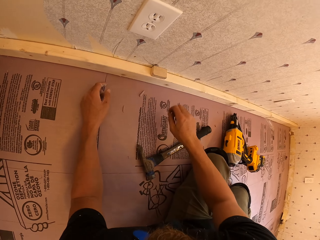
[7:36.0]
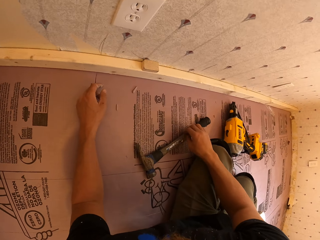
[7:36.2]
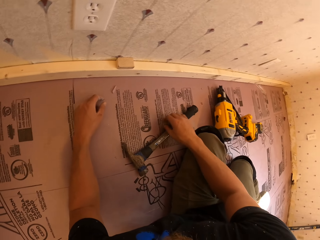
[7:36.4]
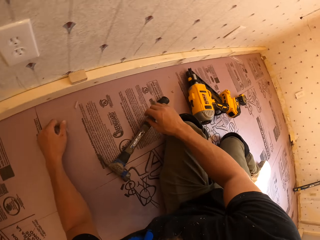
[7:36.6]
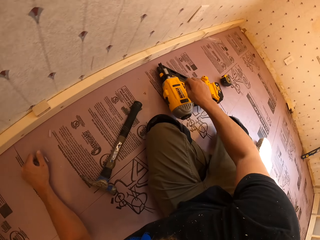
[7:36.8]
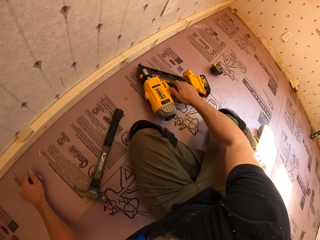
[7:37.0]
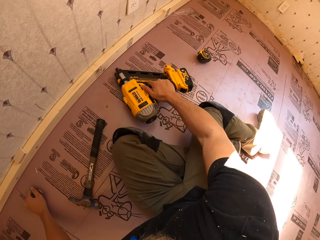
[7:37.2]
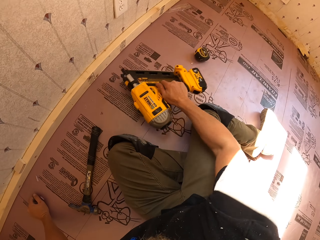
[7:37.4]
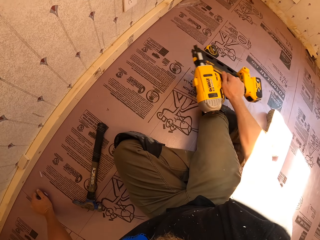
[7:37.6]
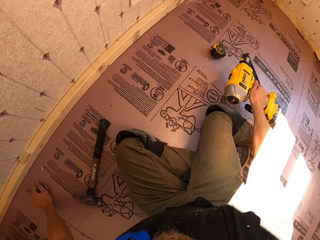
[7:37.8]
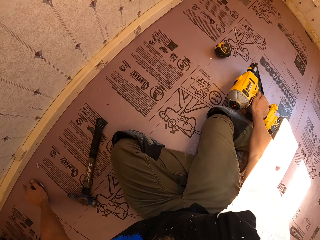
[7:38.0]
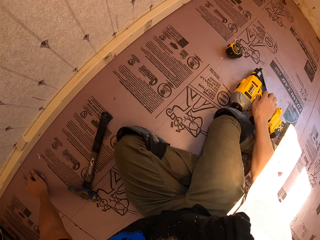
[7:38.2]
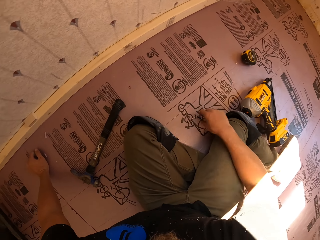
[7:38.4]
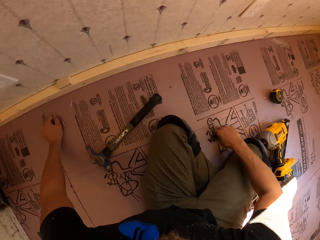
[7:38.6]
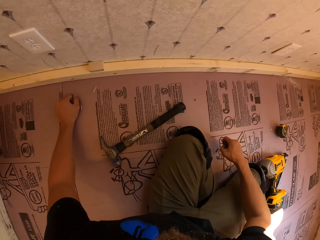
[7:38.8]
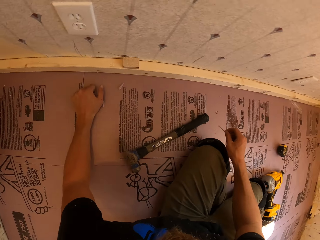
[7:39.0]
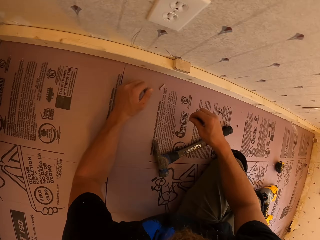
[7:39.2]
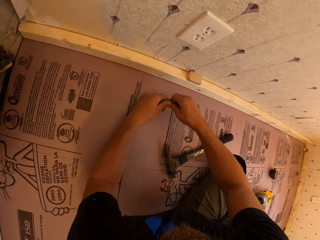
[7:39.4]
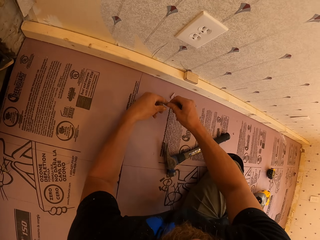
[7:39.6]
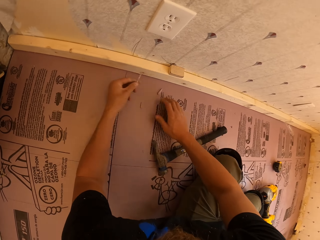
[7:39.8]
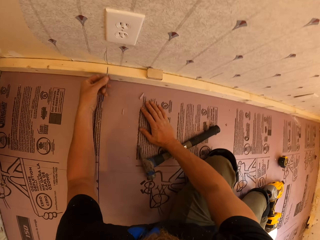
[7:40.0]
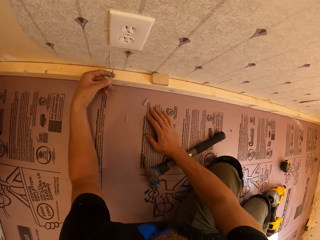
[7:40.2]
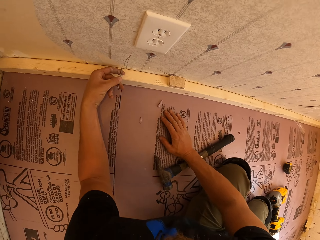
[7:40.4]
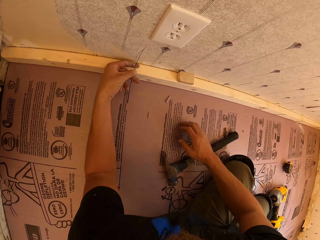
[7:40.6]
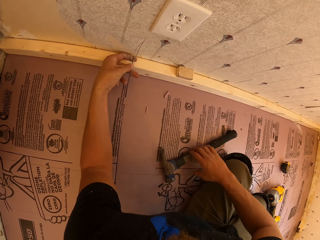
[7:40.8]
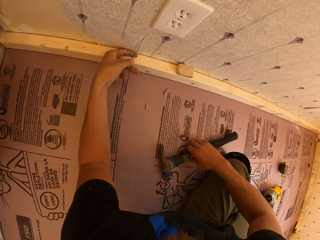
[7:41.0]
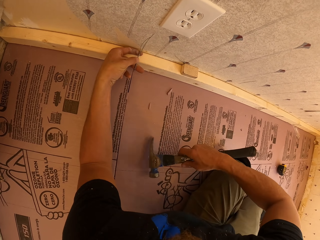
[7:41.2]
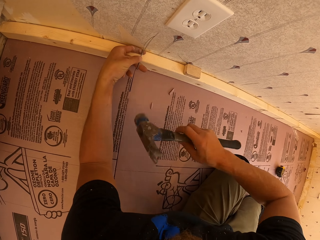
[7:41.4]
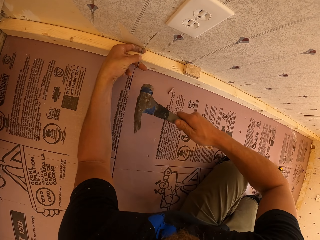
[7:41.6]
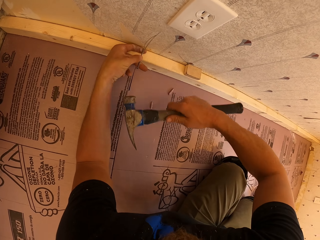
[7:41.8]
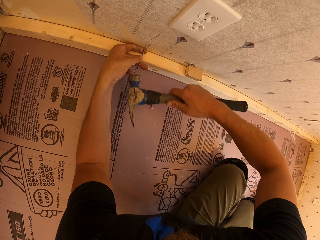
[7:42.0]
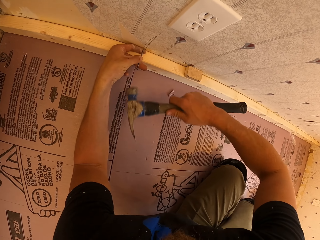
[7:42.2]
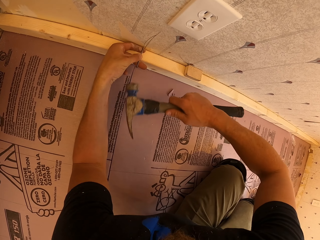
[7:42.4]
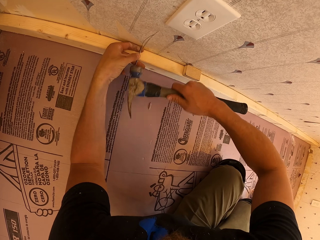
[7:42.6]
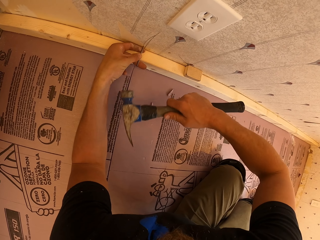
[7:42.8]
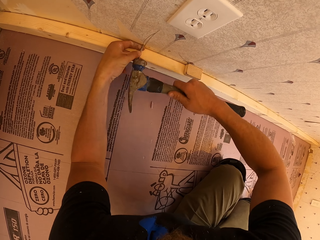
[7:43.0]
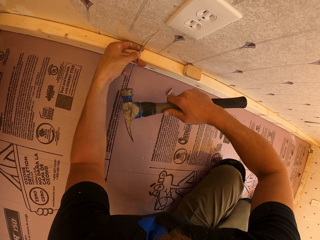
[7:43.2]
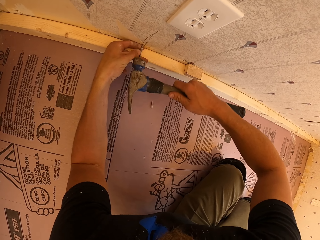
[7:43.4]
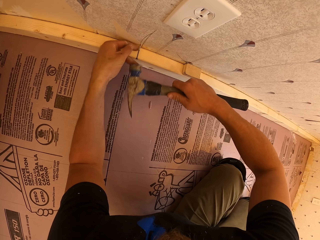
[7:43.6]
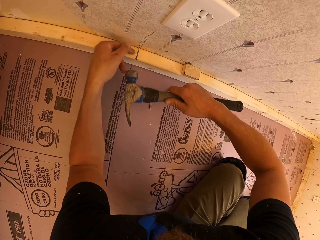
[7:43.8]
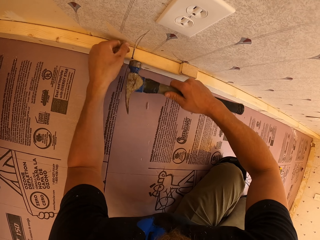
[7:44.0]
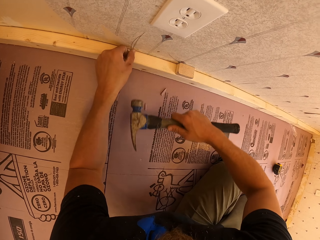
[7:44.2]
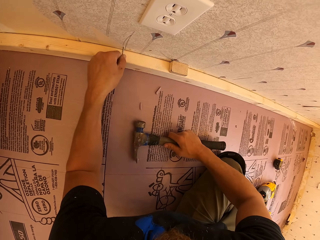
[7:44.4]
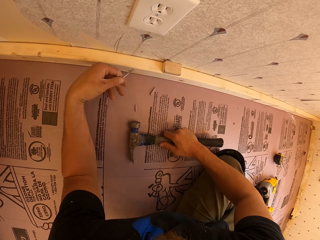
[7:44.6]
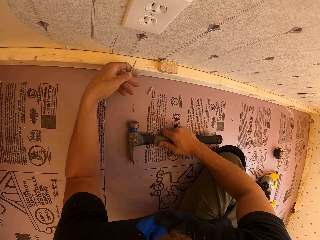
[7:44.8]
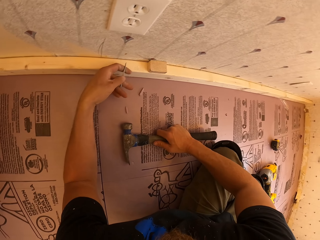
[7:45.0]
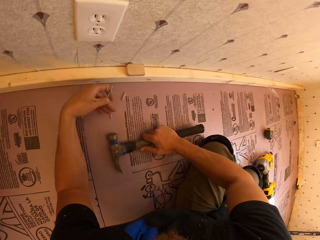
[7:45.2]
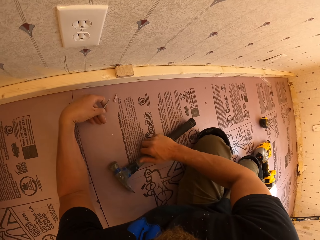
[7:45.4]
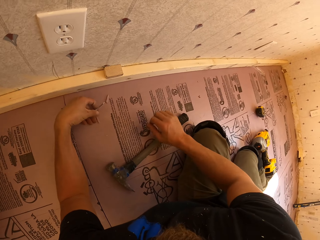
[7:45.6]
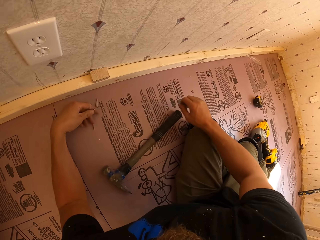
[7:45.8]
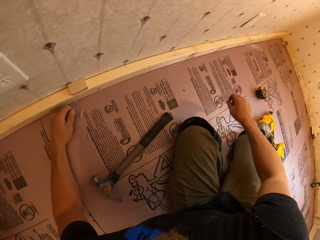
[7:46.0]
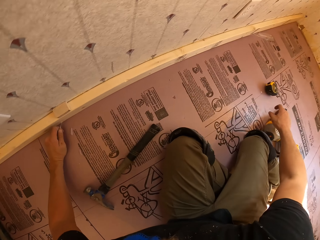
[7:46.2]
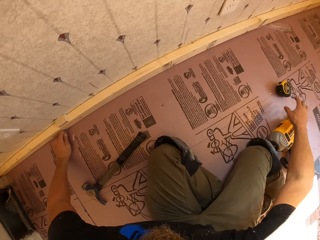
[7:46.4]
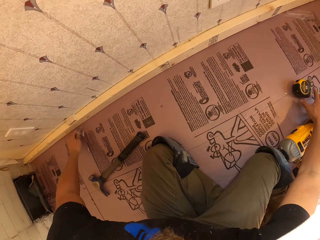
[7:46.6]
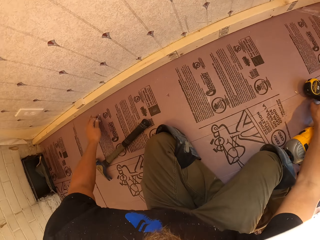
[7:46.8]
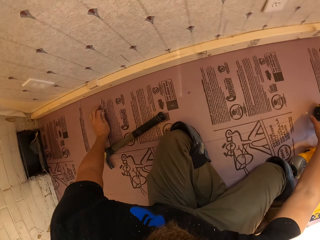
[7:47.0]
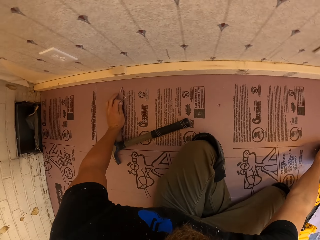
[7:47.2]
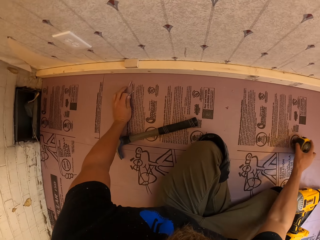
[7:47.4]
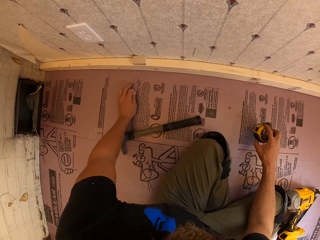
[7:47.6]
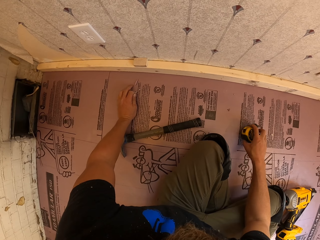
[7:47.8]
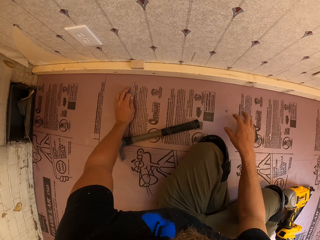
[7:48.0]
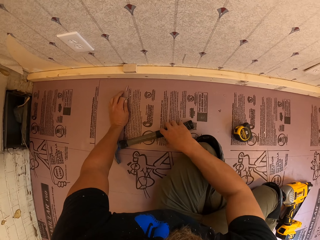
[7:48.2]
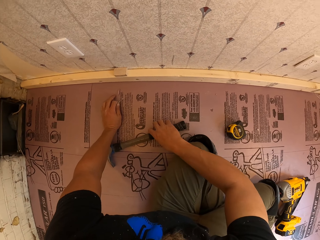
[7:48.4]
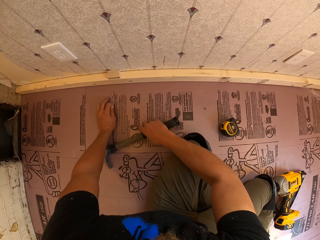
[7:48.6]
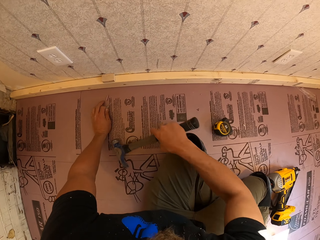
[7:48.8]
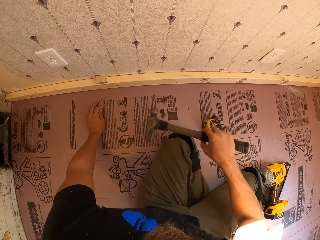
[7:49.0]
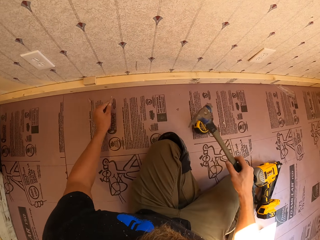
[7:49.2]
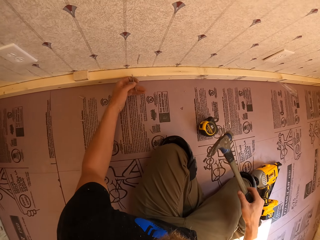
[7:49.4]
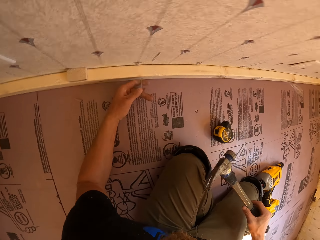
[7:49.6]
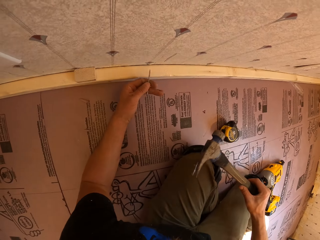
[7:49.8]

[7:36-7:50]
The camera wearer moves the nail gun. He picks up the drill from the floor, places the drill aside, and picks up the nail from the floor. He places the nail on the other hand. He holds the nail. He places the nail on the wall. He takes the hammer from the floor. He hammers the nail into the wall with the hammer. He pulls the nail from the wall with his left hand. He puts the hammer on the floor. He sits. He moves the tape measure towards him. He takes the hammer from the floor.

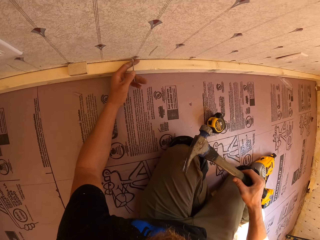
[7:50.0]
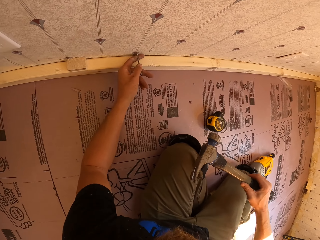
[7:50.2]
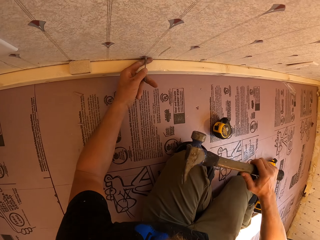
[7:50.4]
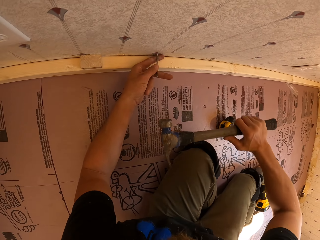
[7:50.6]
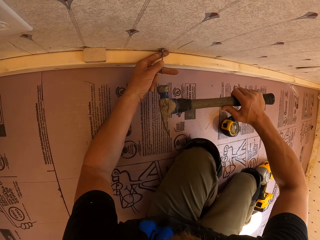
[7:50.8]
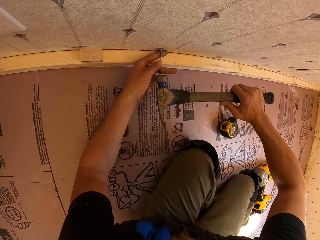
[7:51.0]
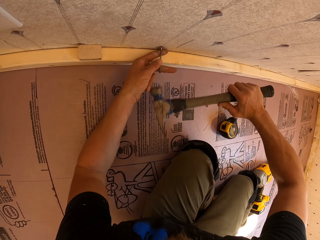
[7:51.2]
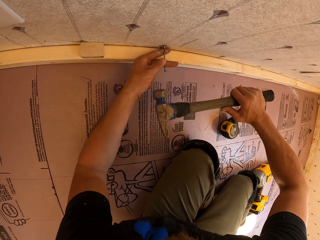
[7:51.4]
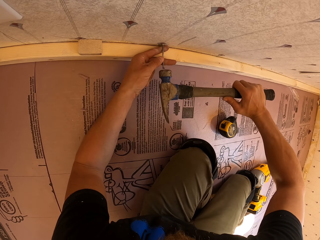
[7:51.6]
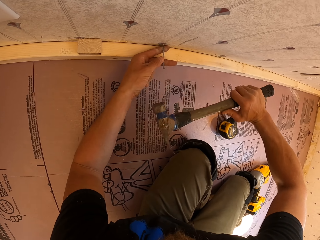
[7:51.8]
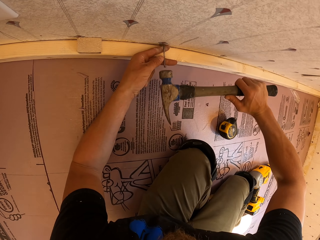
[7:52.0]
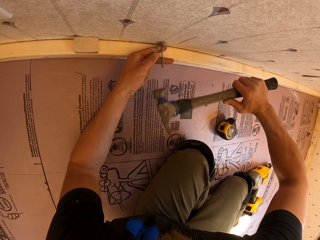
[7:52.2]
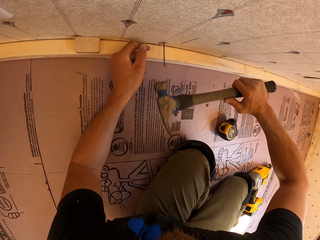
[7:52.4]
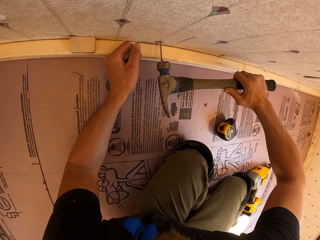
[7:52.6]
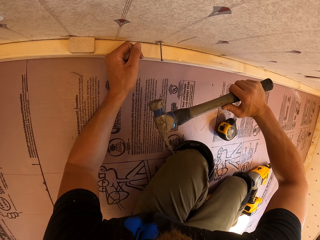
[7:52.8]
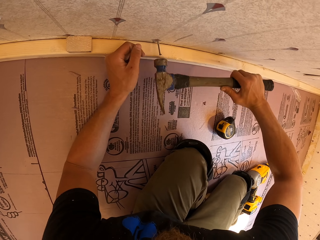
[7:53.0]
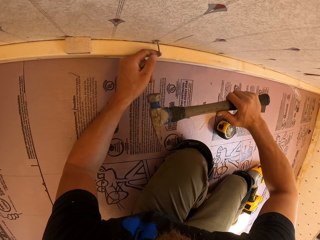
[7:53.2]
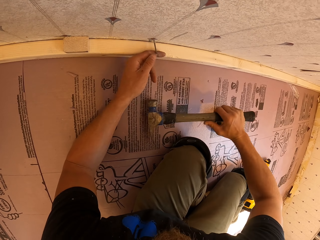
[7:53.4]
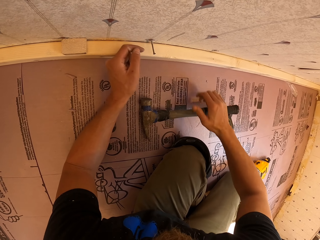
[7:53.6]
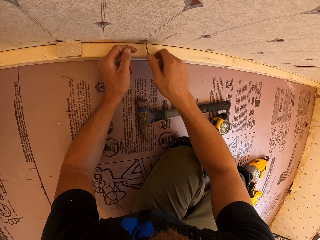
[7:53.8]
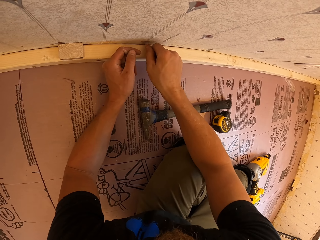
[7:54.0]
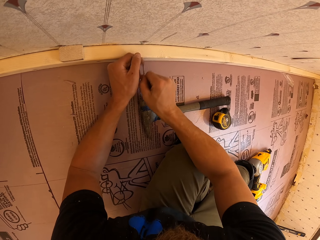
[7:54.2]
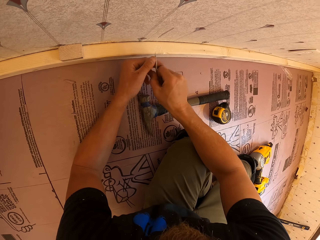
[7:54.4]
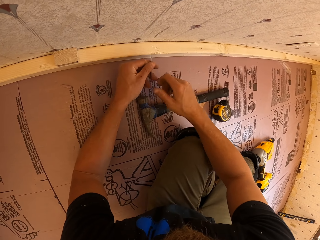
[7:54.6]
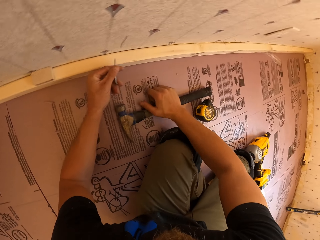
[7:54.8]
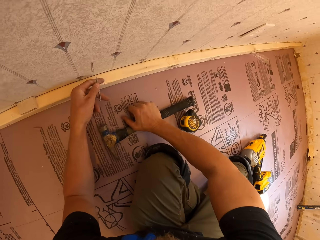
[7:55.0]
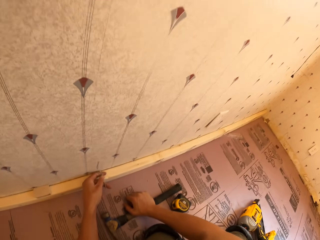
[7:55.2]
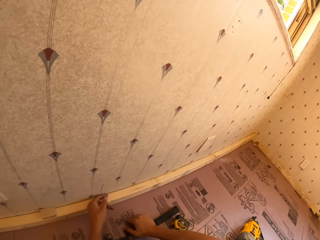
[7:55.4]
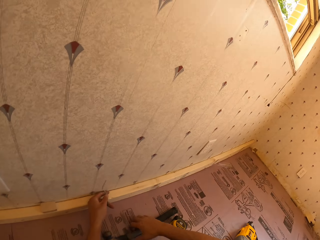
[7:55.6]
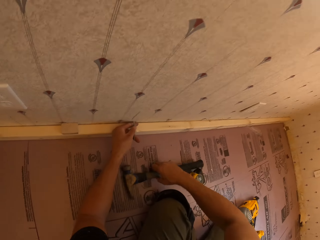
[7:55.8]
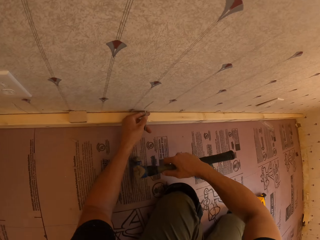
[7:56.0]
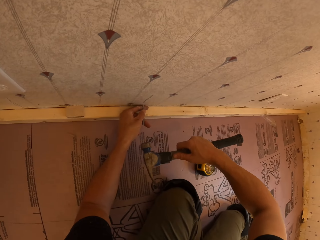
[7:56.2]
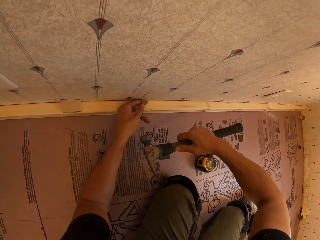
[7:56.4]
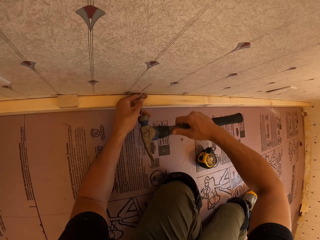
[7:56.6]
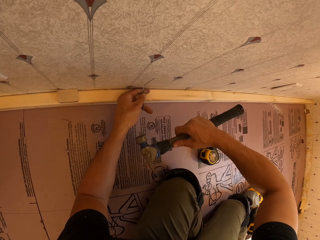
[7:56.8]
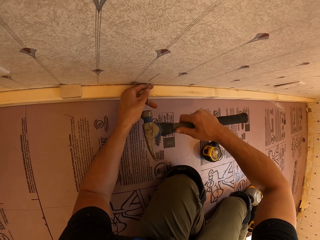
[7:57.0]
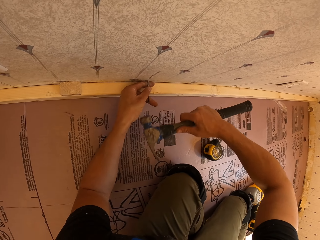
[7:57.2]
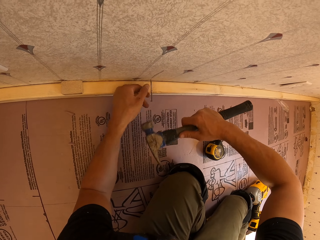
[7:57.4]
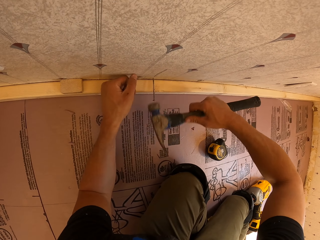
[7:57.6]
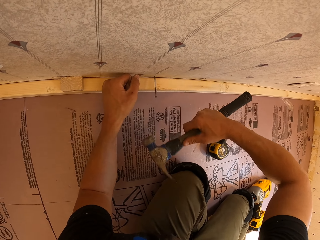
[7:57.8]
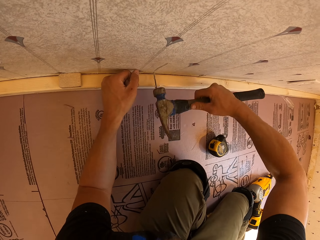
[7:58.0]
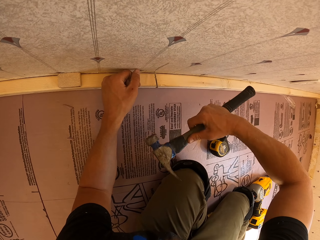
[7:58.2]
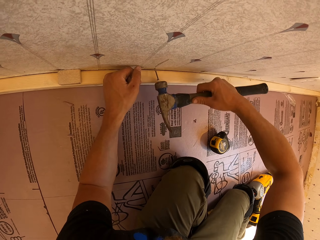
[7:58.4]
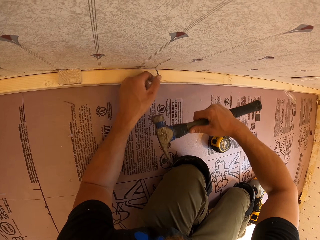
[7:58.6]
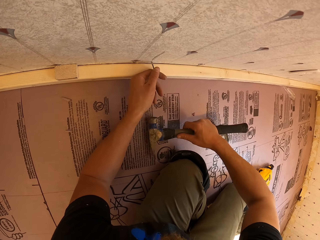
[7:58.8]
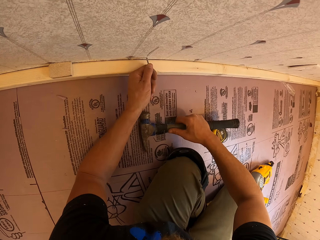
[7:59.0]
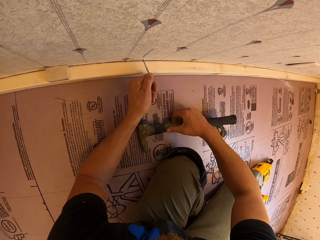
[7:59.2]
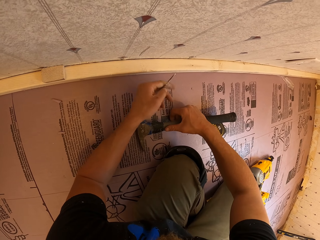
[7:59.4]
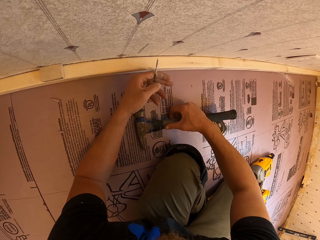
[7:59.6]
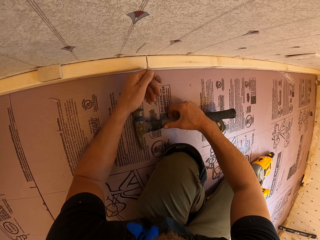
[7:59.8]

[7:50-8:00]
The camera wearer places a nail on the wall. He hammers the nail into the wall with a hammer. He pulls the nail from the wall with his right hand. He places the nail on the other hand. He places the nail on the wall. He takes the hammer from the floor. He hammers the nail into the wall with the hammer. He moves his hand aside. He hits the nail with the hammer. He pulls the nail from the wall with his left hand.
